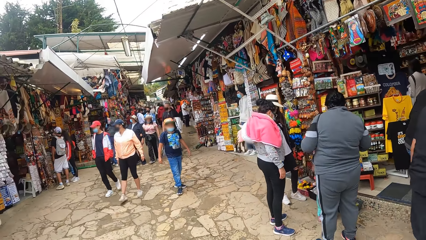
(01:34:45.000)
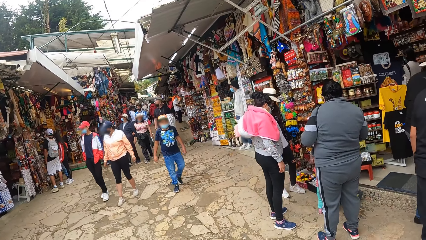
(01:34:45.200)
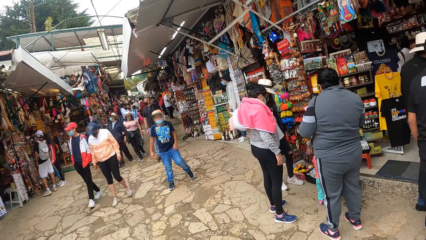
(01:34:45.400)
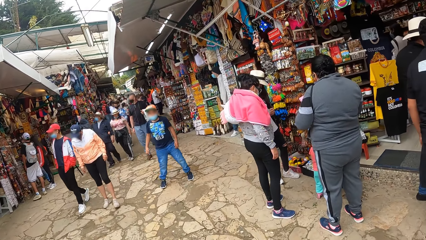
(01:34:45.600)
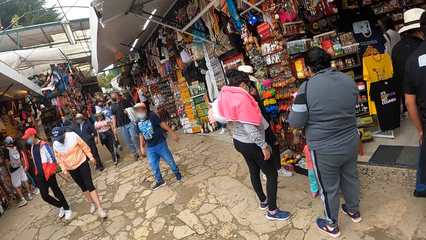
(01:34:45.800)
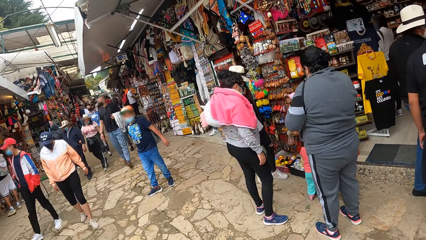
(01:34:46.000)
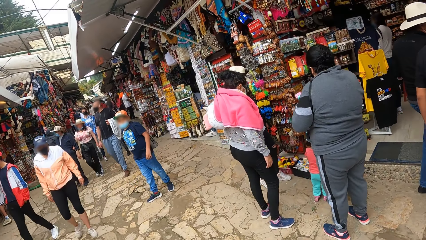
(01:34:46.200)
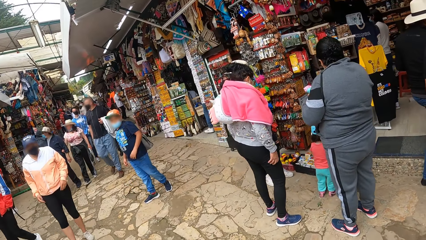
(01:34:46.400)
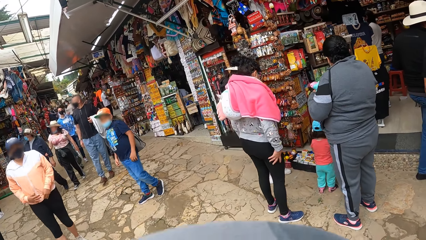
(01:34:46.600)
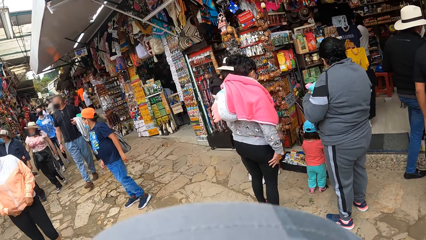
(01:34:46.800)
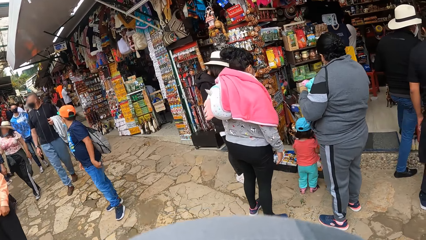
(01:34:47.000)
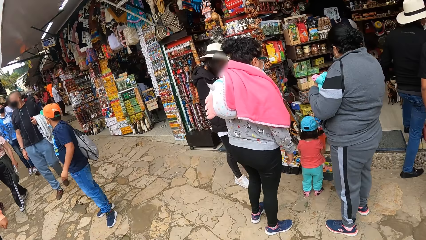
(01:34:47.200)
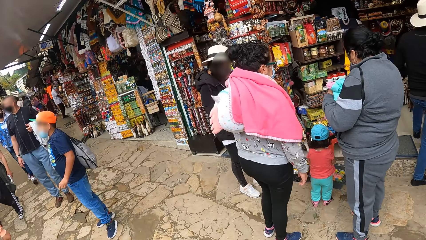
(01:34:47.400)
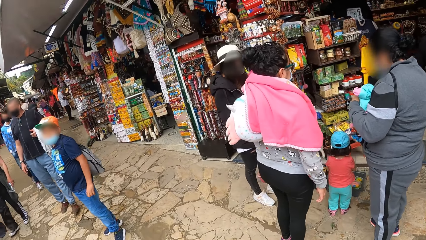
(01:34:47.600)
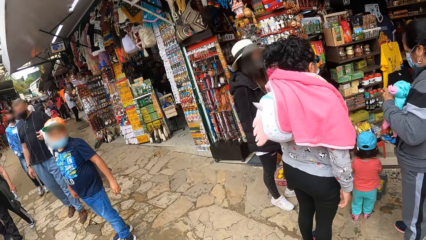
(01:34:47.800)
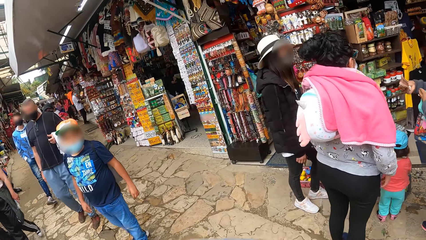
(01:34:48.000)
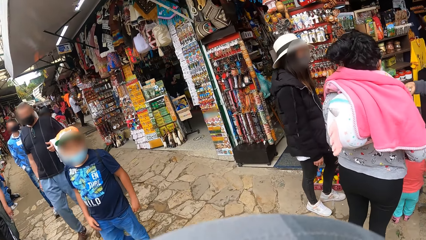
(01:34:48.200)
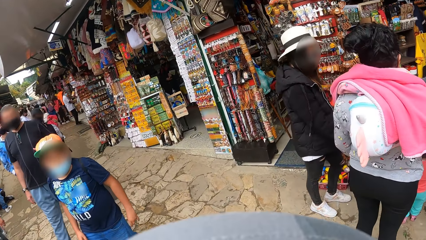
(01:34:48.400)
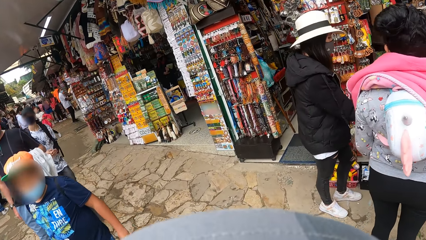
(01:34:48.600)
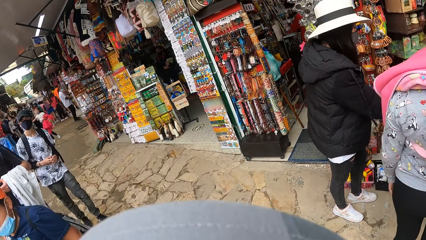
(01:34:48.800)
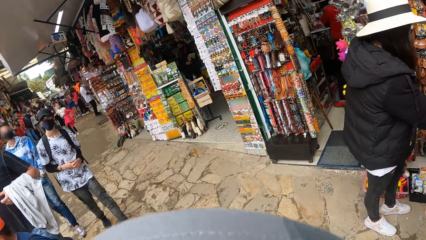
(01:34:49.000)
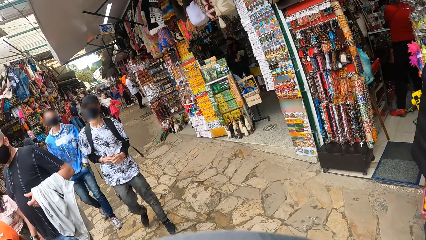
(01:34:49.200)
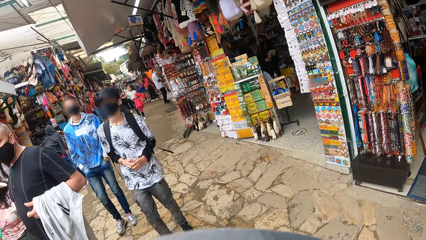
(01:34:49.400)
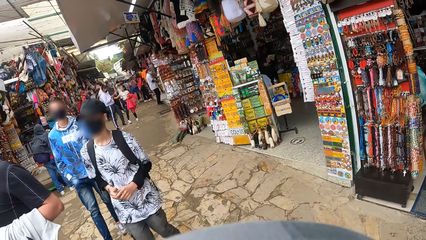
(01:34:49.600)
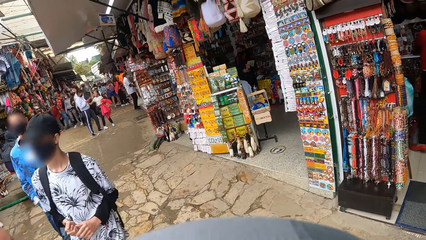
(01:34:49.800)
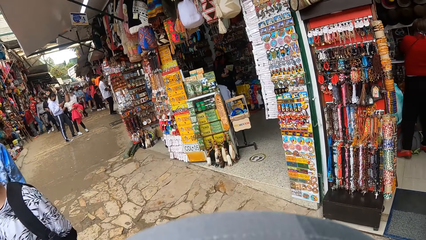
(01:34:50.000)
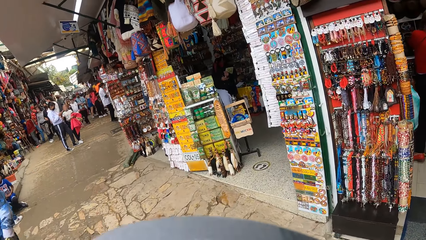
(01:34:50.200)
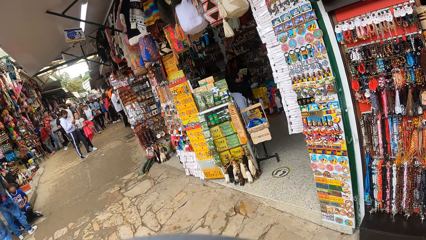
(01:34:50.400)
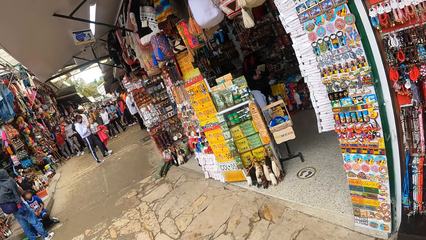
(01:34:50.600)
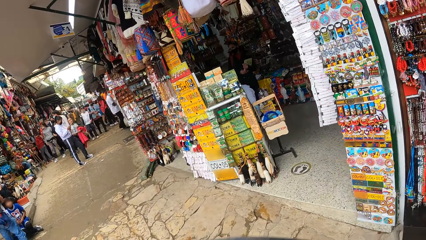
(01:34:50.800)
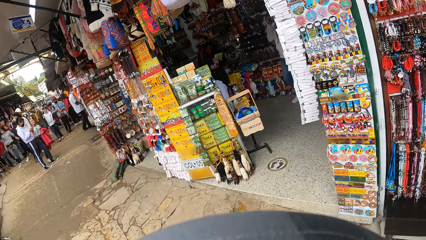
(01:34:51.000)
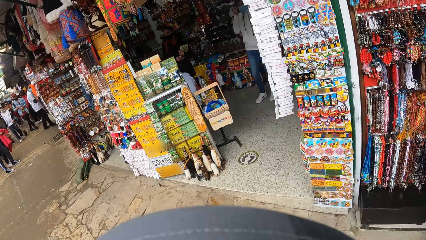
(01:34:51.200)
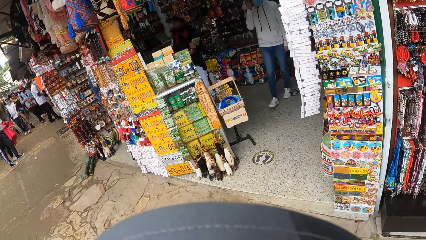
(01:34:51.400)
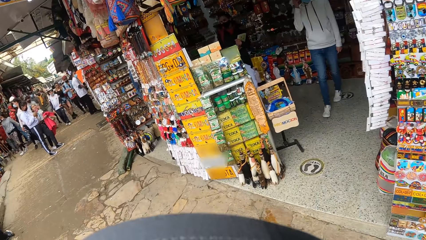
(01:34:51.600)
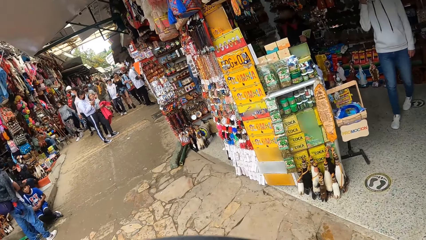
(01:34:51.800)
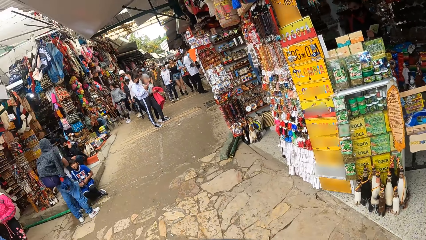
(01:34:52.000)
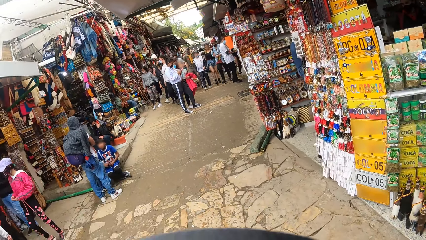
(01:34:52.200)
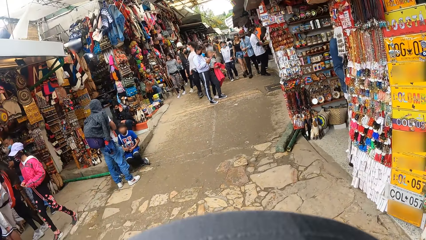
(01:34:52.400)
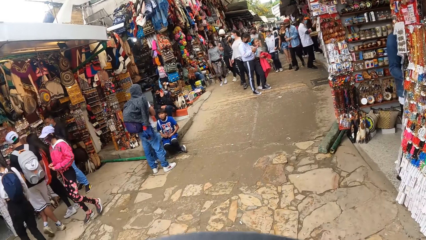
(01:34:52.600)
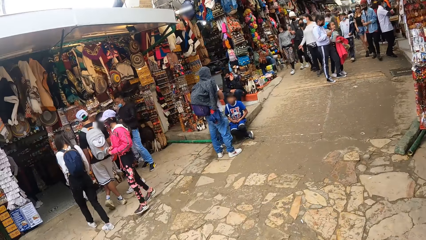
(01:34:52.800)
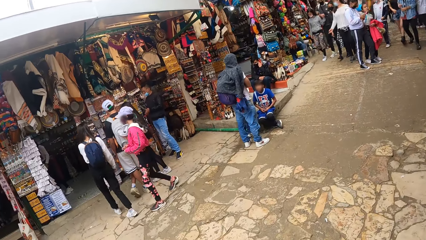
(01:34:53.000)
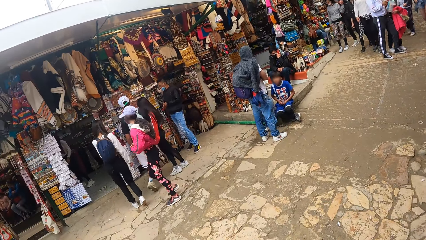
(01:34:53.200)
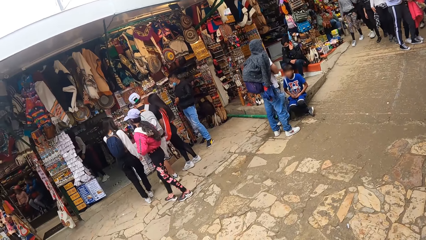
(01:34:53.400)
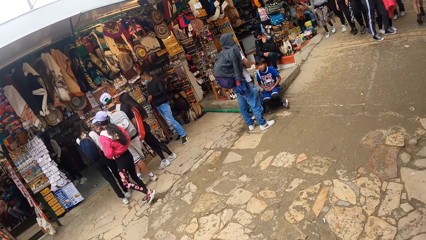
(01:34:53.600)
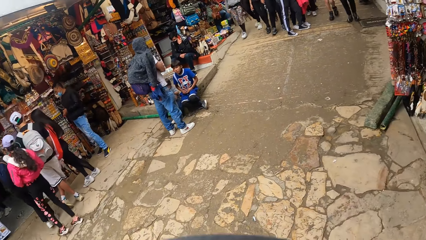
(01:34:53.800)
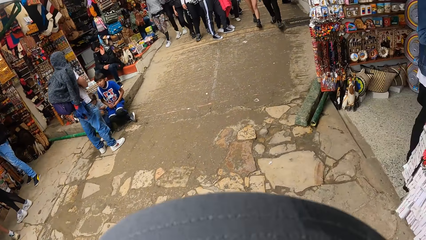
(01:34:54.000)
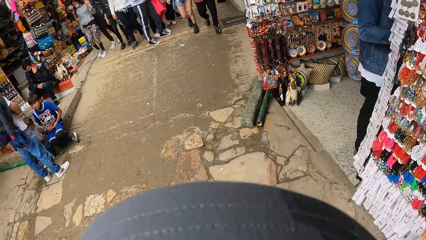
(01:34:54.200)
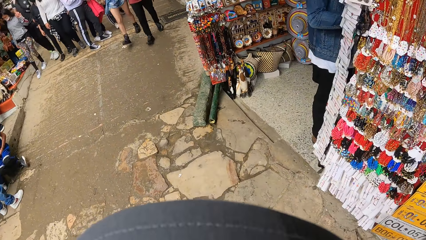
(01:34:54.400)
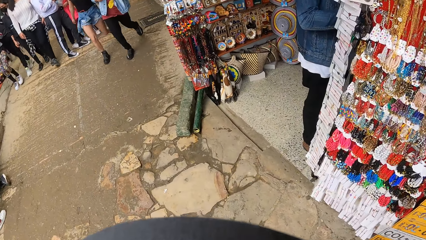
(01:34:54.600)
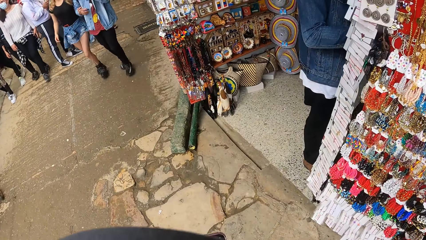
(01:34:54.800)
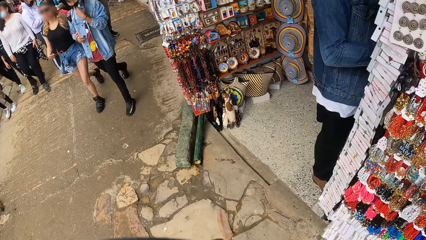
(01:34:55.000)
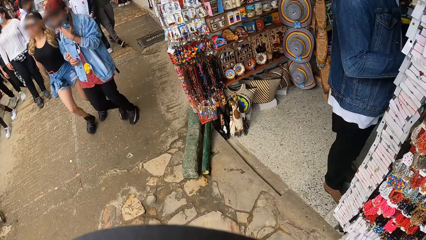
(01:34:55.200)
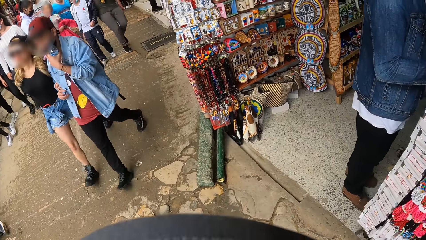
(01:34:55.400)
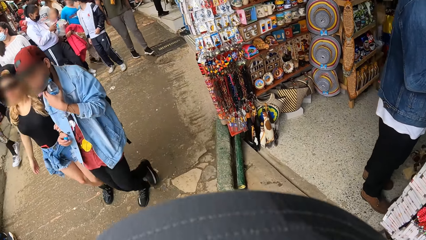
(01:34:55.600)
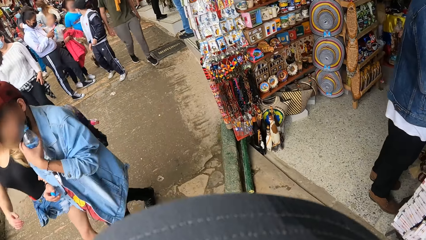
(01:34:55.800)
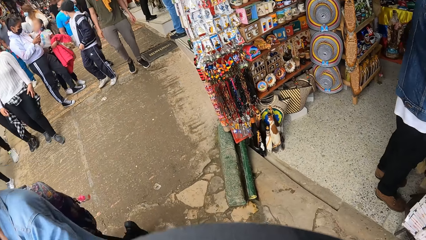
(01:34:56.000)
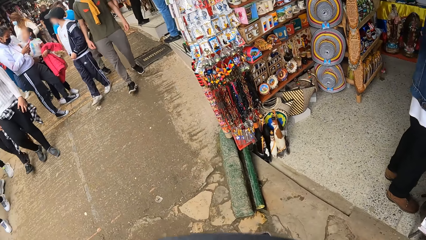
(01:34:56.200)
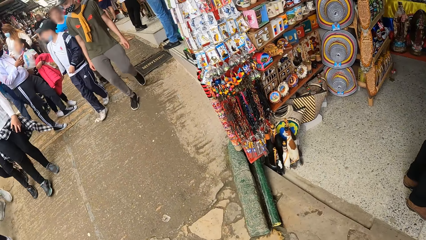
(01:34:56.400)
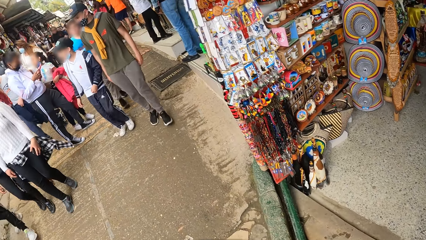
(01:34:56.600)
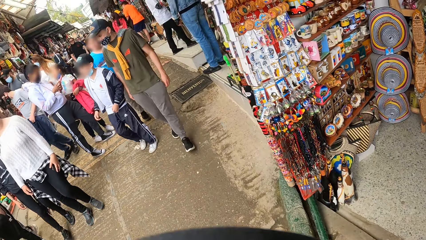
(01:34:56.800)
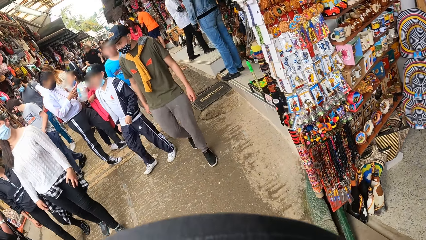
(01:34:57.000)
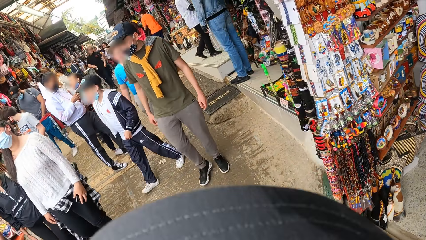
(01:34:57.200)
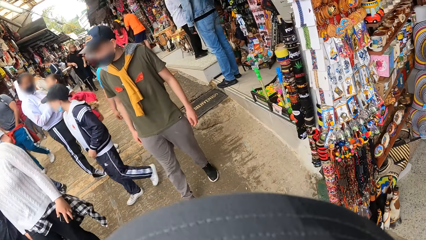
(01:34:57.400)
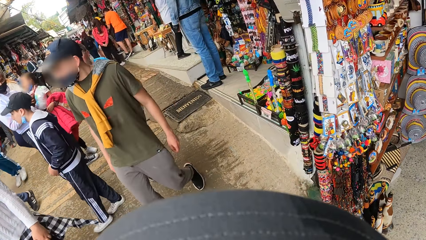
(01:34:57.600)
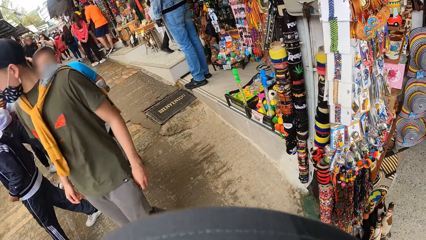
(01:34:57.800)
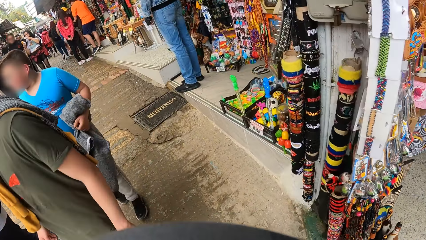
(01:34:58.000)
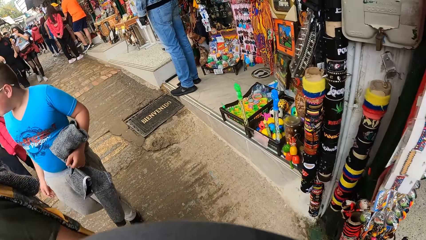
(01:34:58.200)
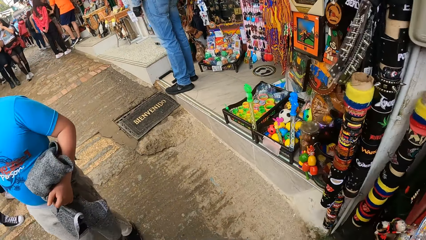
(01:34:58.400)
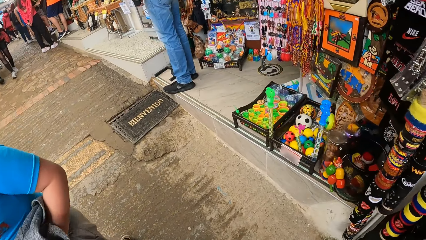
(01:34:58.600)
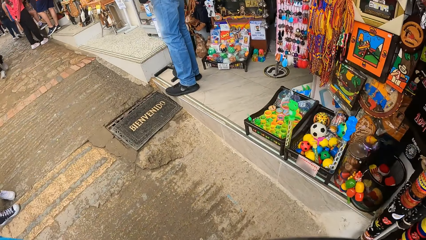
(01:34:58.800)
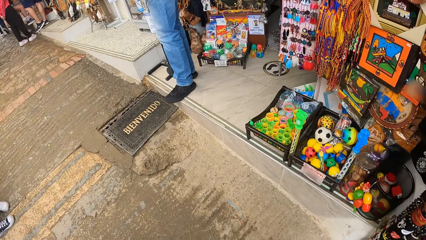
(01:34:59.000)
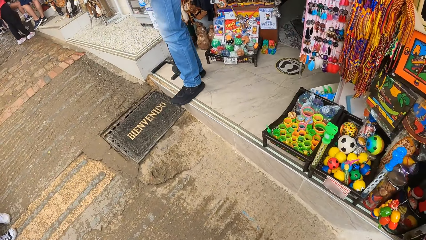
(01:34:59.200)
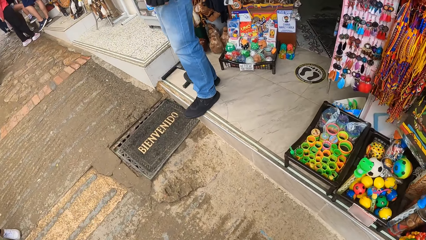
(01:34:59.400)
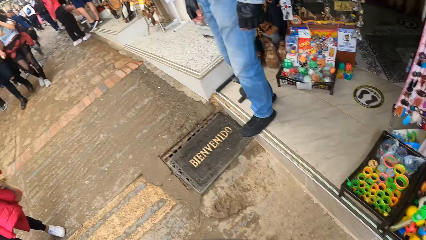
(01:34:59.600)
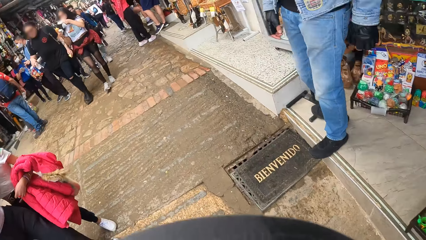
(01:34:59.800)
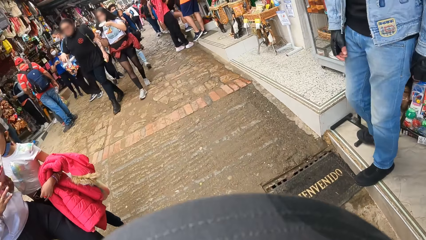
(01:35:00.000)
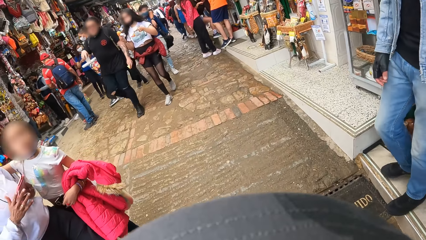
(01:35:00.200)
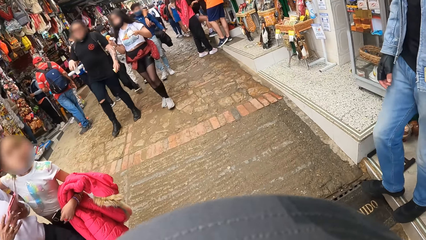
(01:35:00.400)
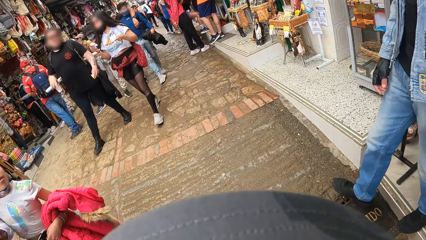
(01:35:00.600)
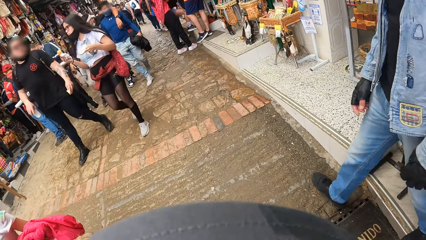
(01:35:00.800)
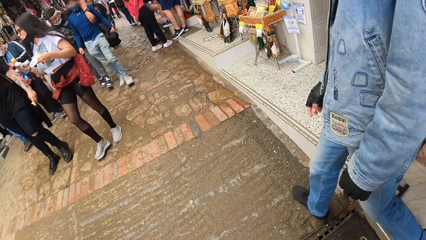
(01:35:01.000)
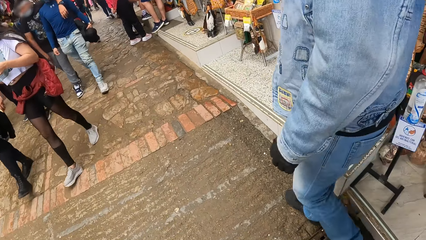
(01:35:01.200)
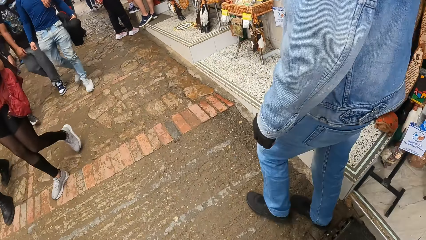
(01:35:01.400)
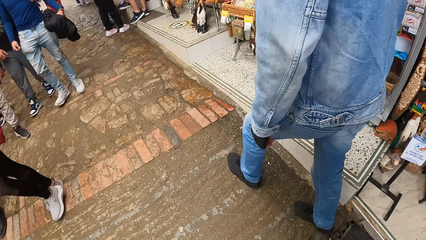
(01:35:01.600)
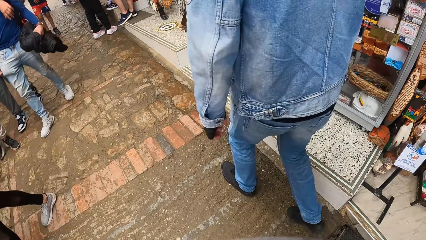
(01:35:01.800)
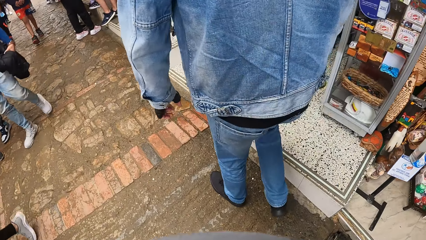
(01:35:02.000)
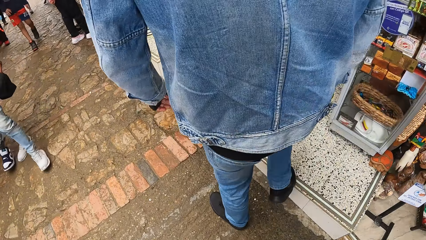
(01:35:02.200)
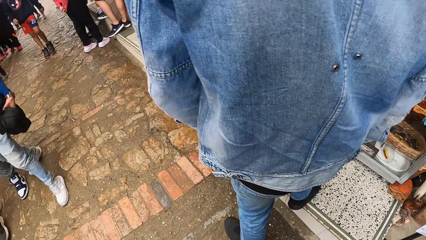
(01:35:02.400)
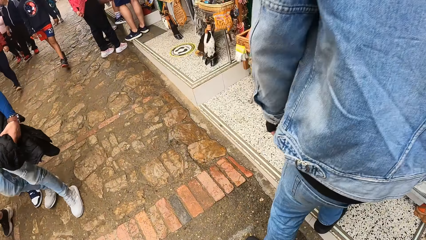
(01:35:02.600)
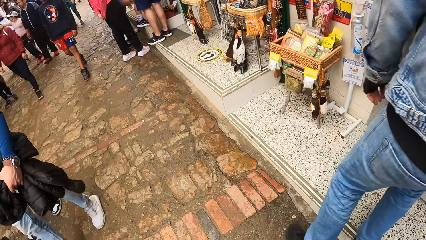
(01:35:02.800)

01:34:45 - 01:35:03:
A person turns around. The camera wearer walks in the market. Two other people walk past the camera wearer. The camera wearer walks in the market. Another person steps in front of the camera wearer.
